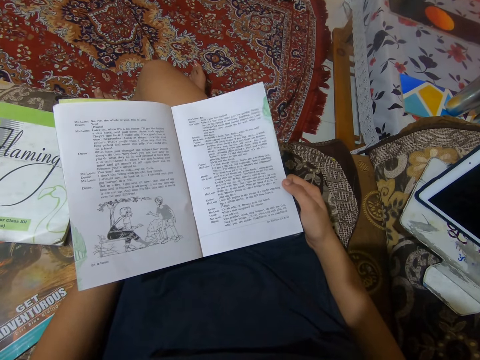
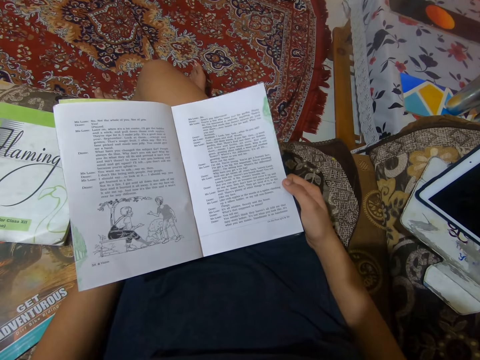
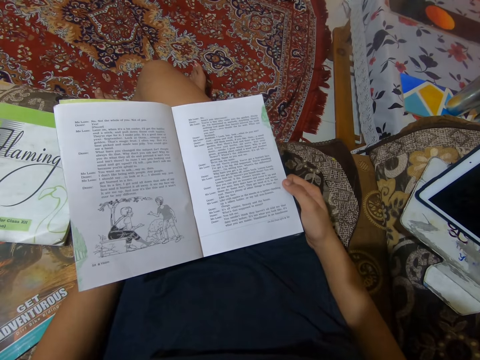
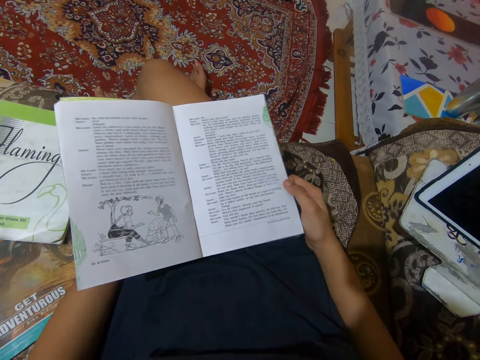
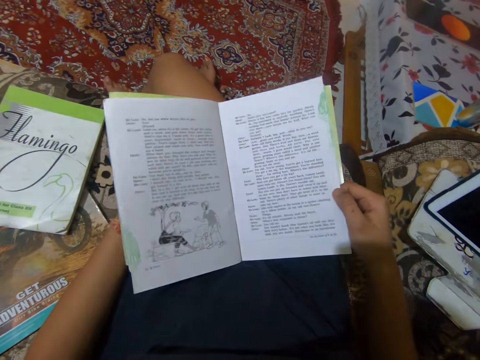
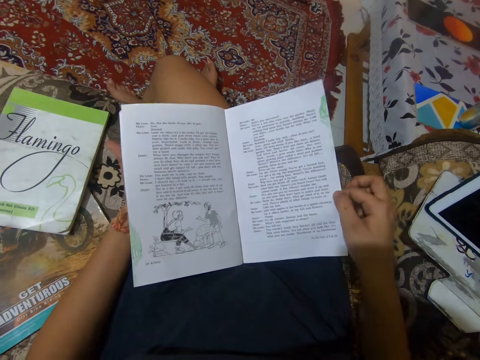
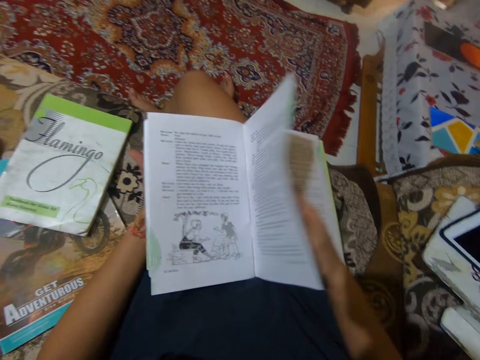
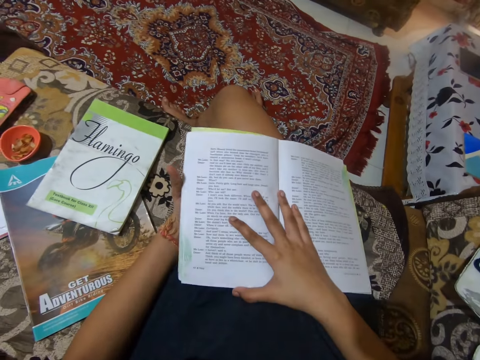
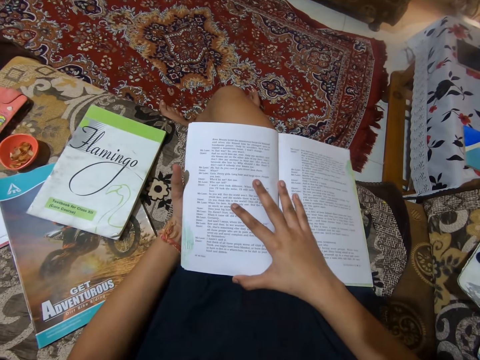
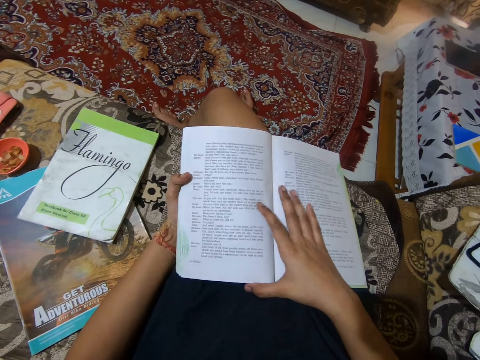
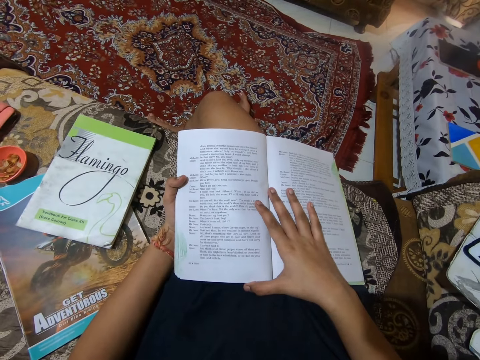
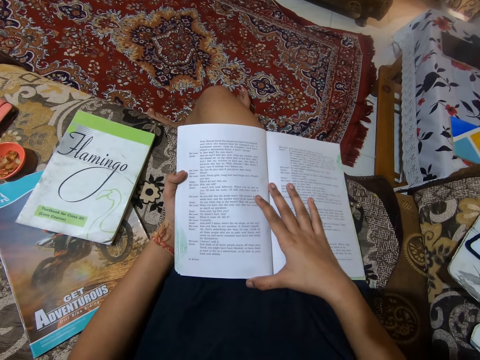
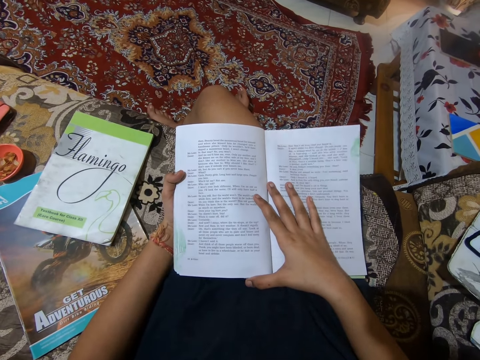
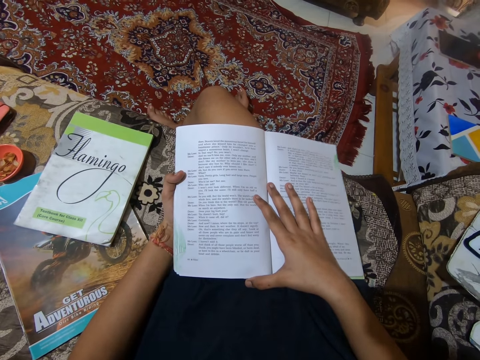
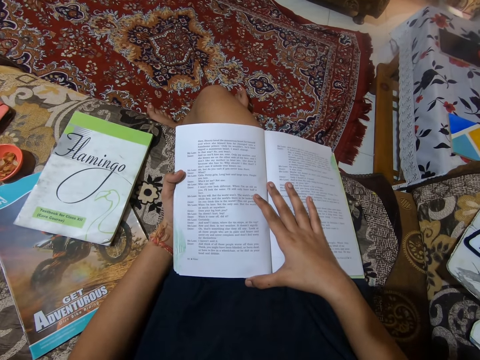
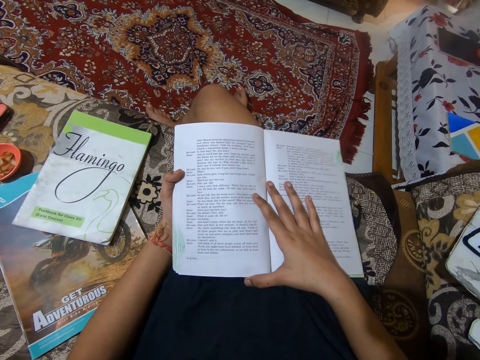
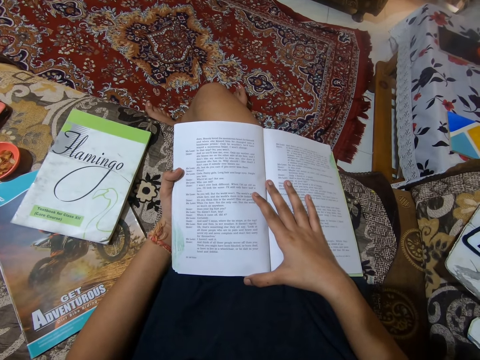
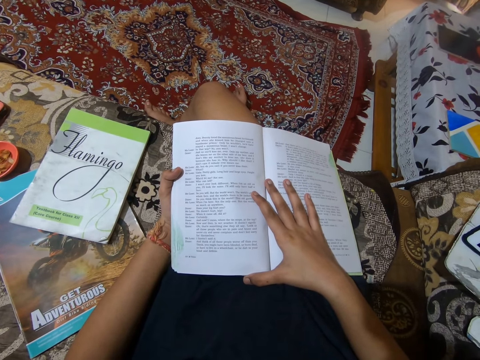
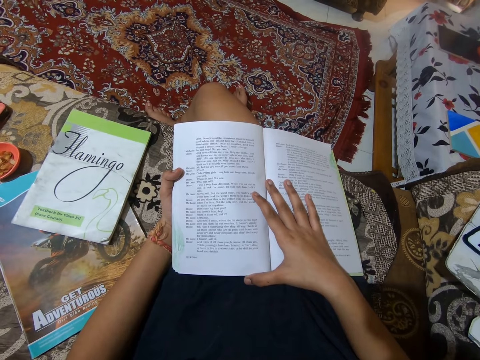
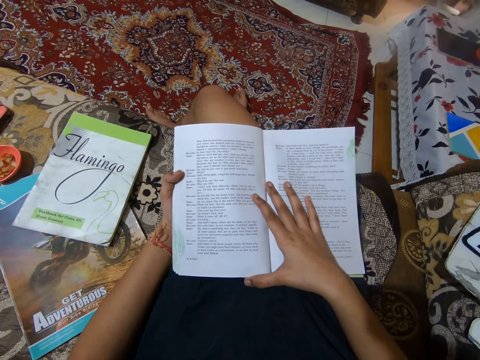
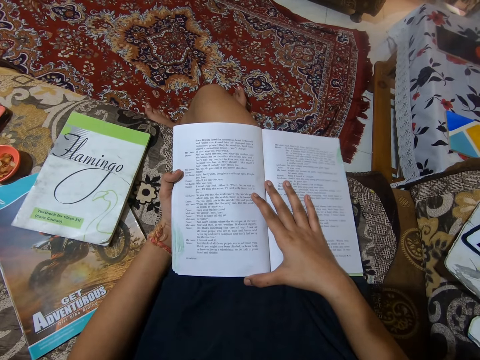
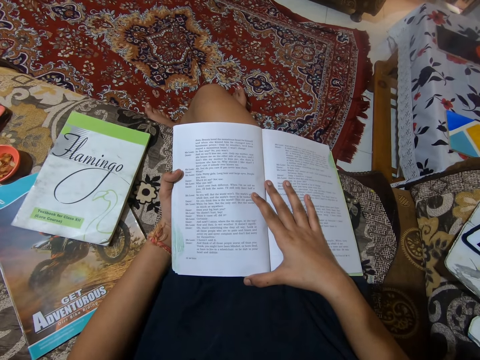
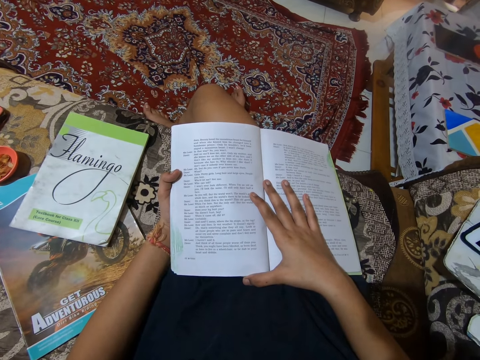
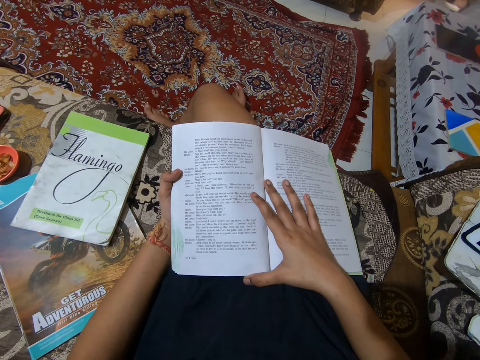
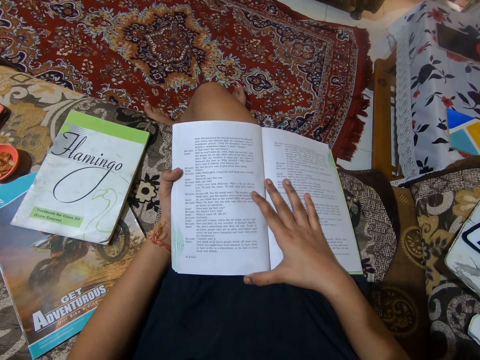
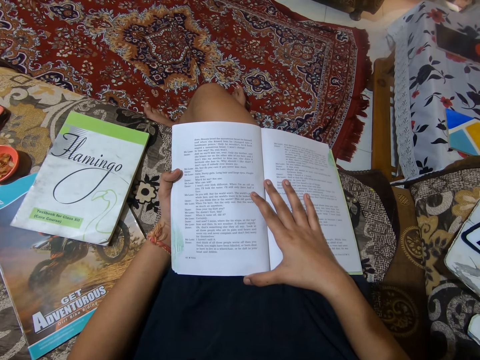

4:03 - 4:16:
The camera wearer adjusts the book on her laps. She turns the book to the next page. She reads the book in the sitting room.

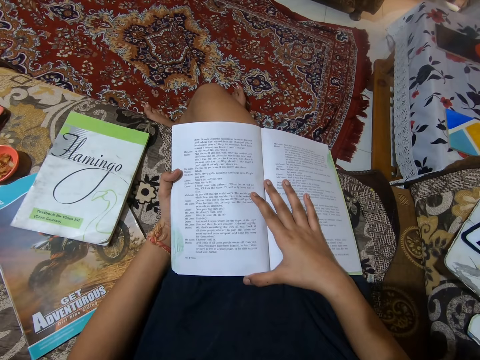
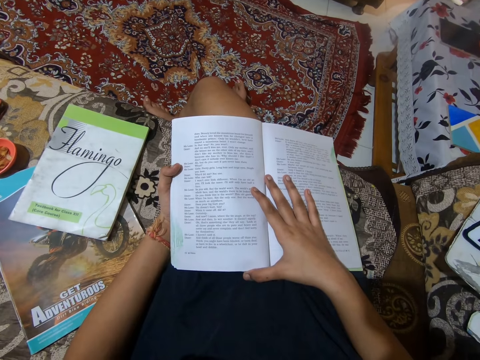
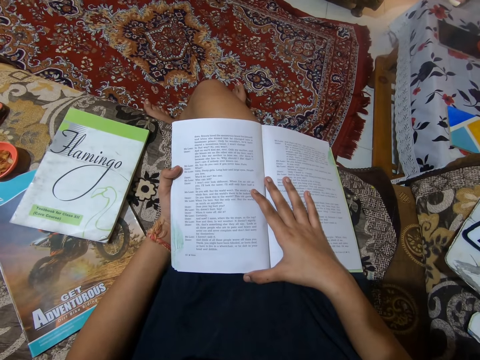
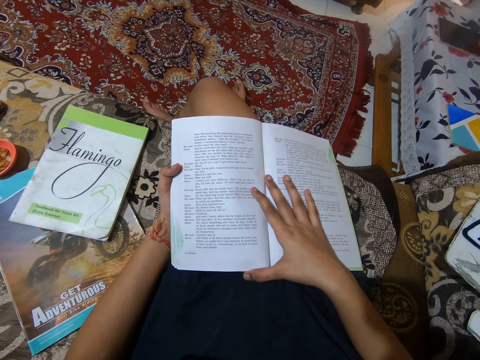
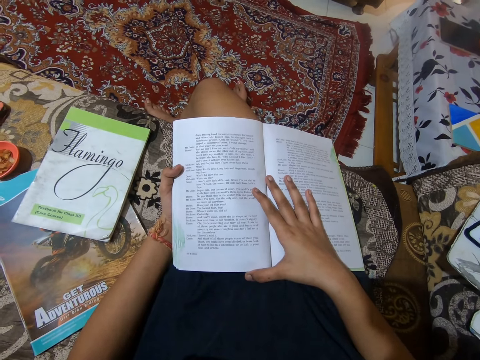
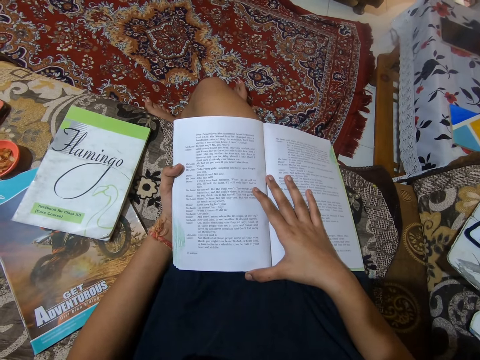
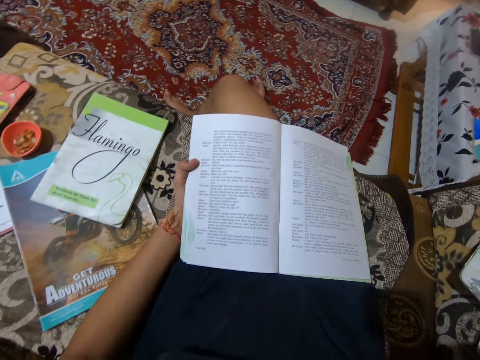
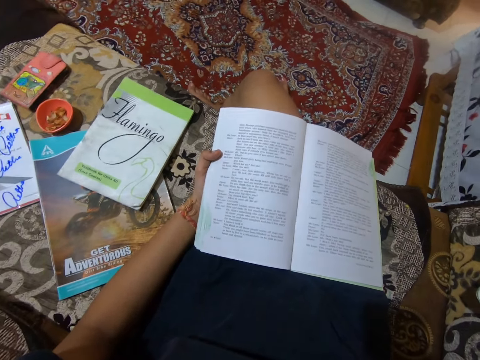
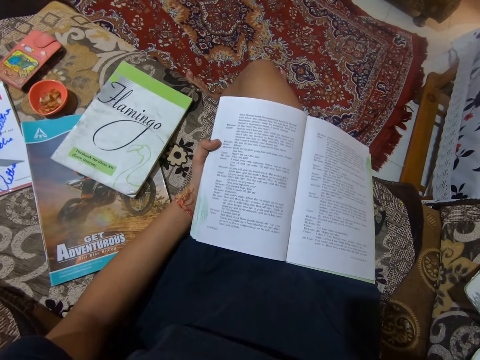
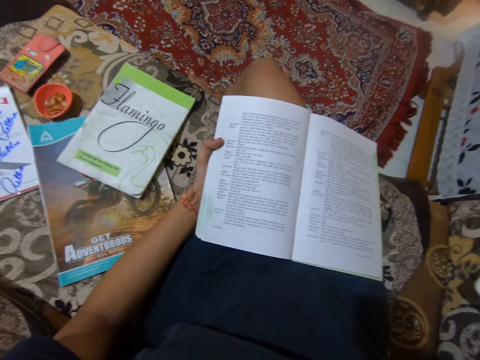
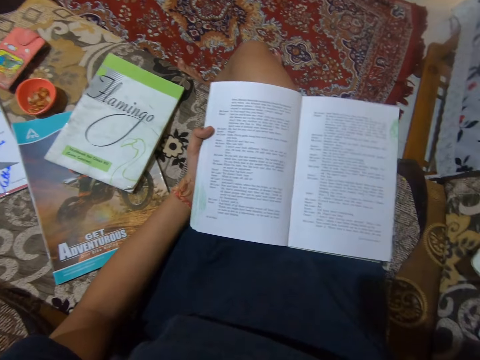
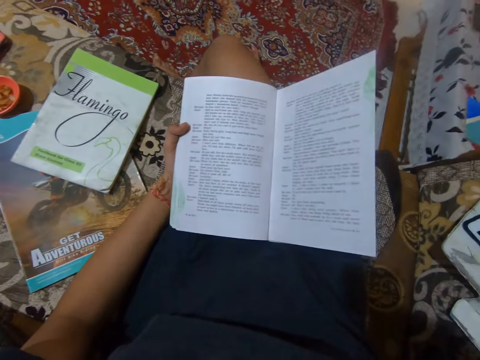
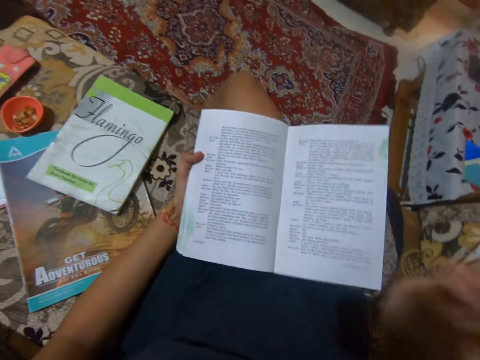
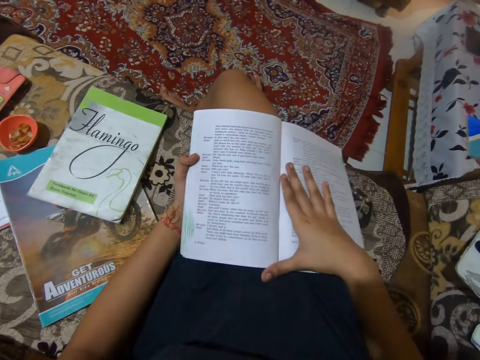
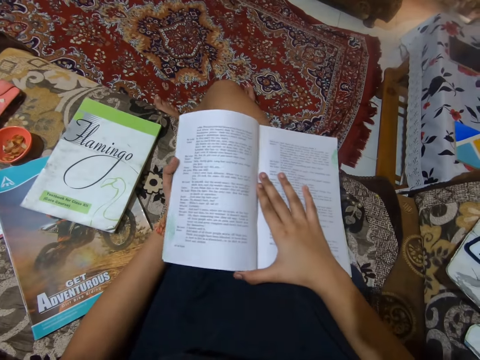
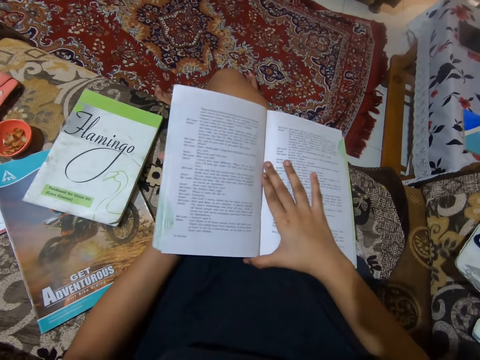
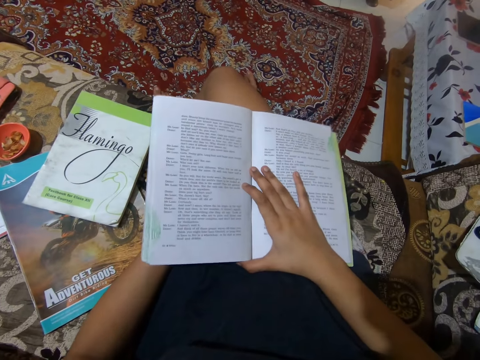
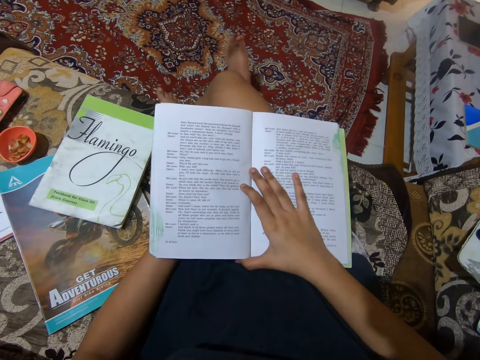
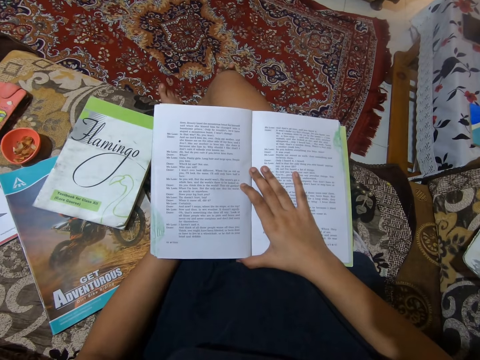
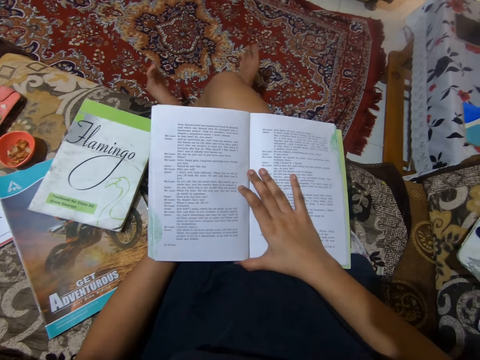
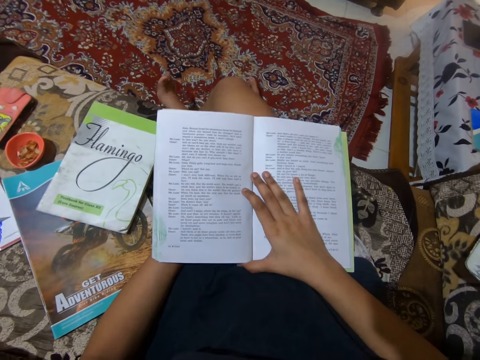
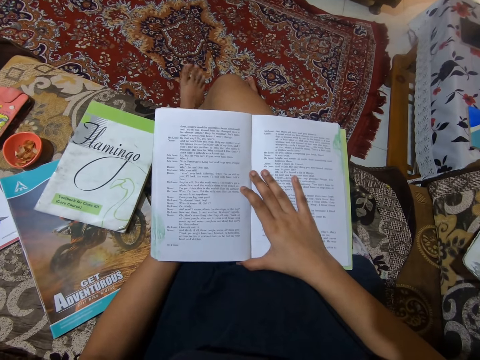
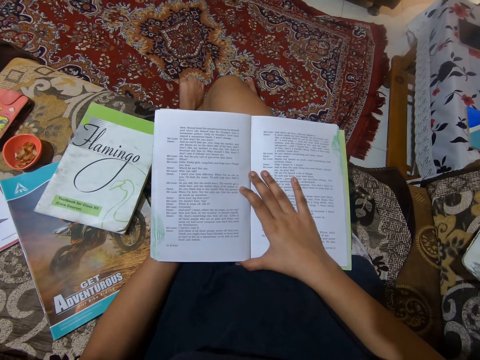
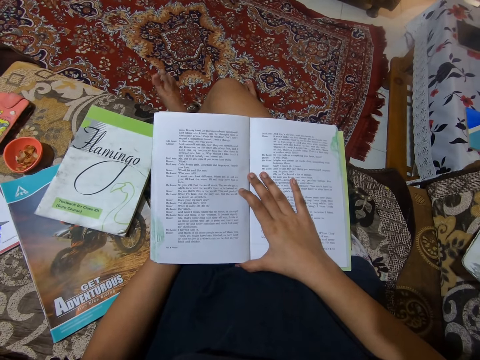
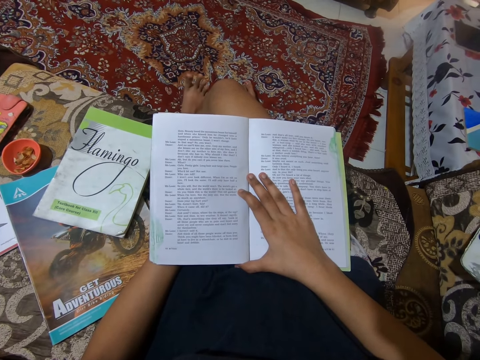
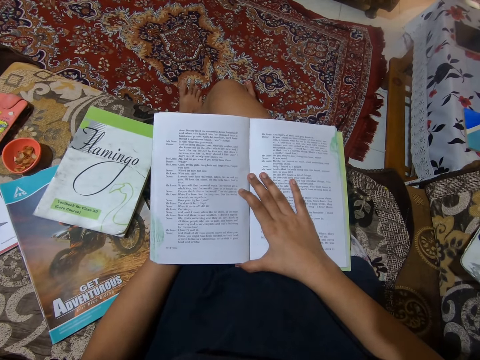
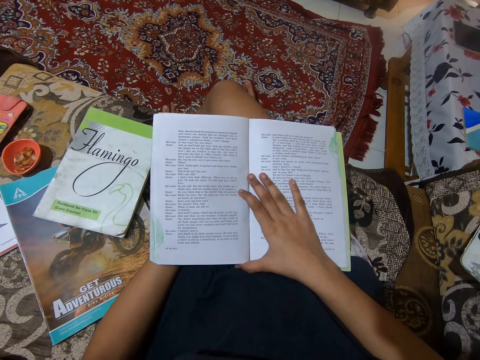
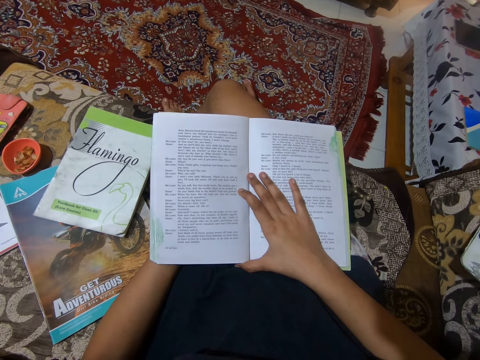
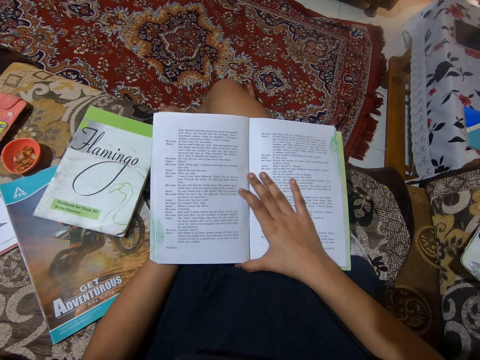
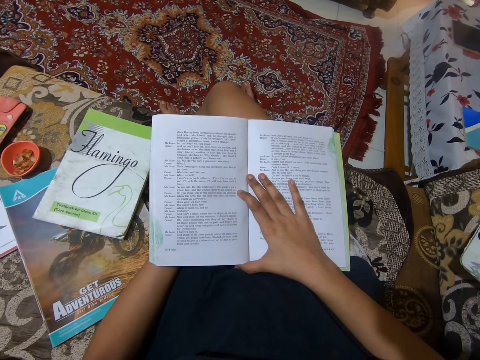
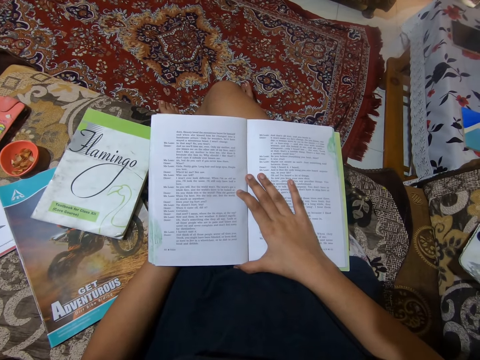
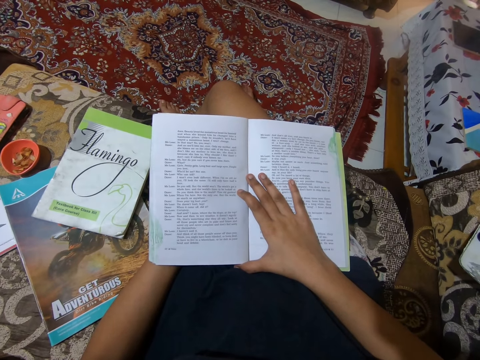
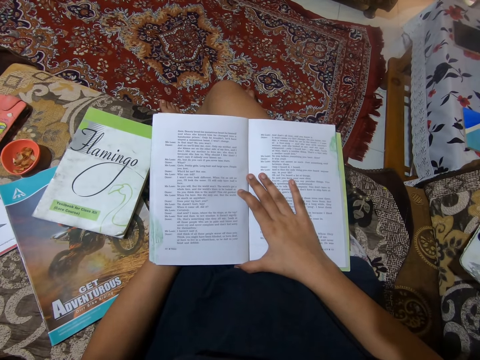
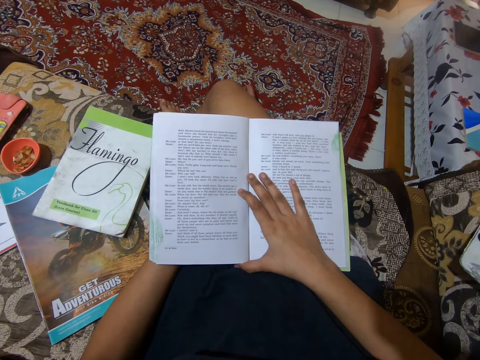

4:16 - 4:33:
The camera wearer touches her head with her right hand. She stretches her hands. She drops her right hand on the book. She adjusts the book on her laps. She reads the book in the sitting room.
